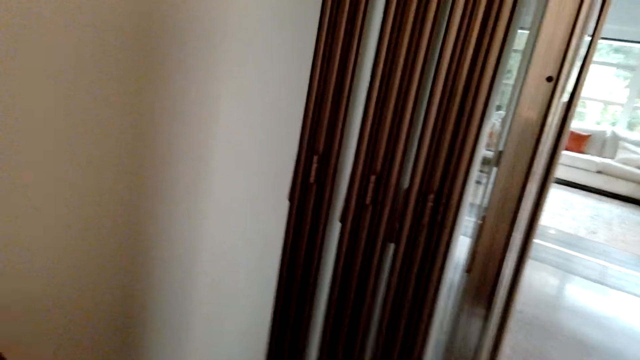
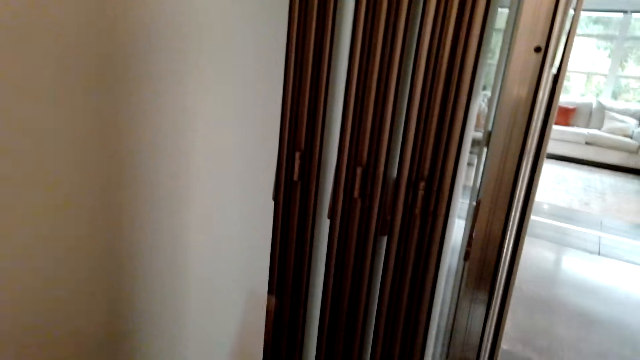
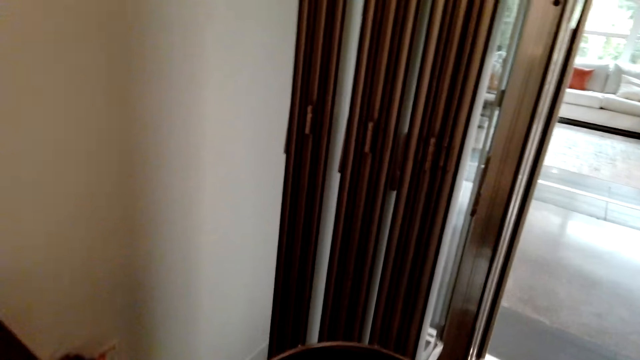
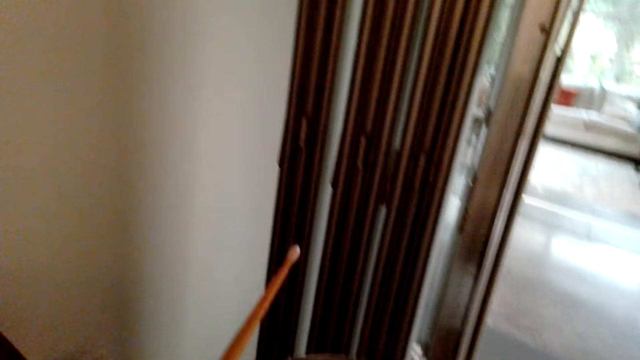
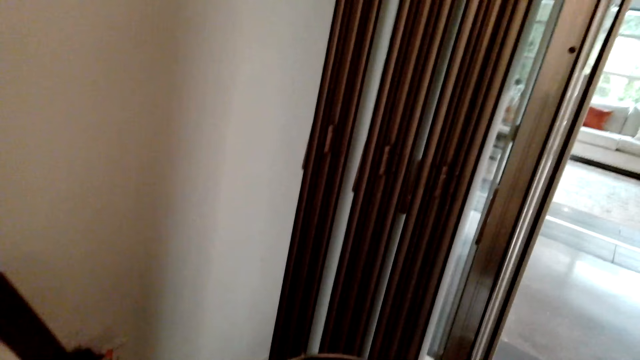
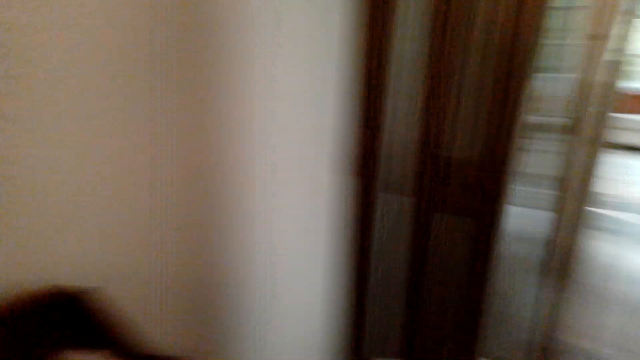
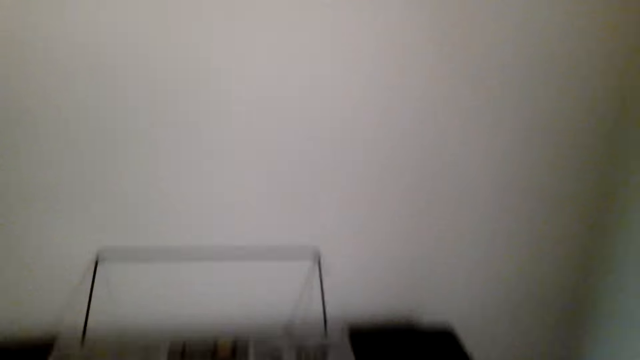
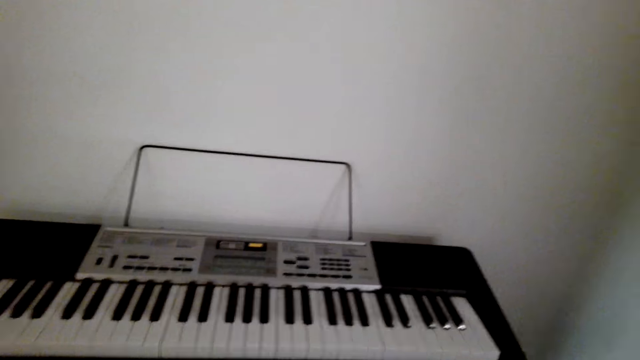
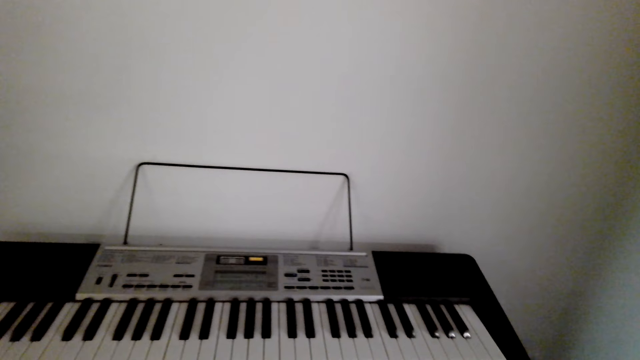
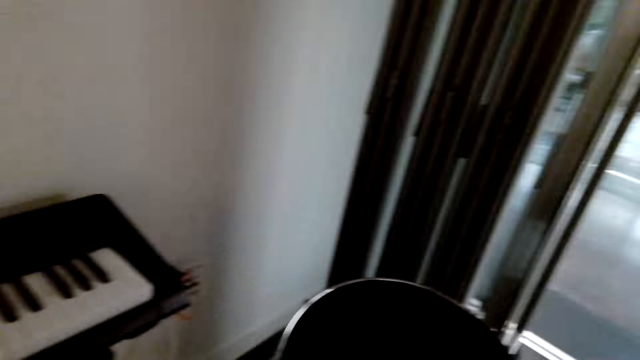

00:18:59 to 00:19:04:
The camera wearer drums with the drumming sticks.

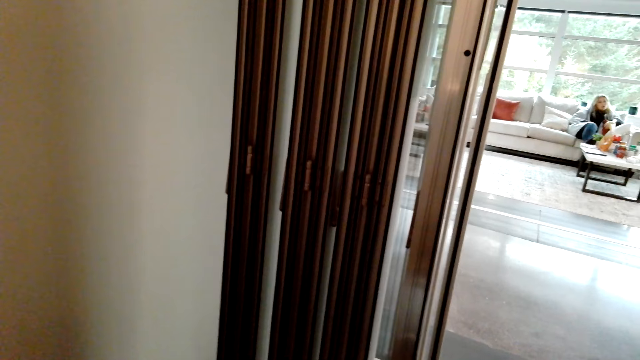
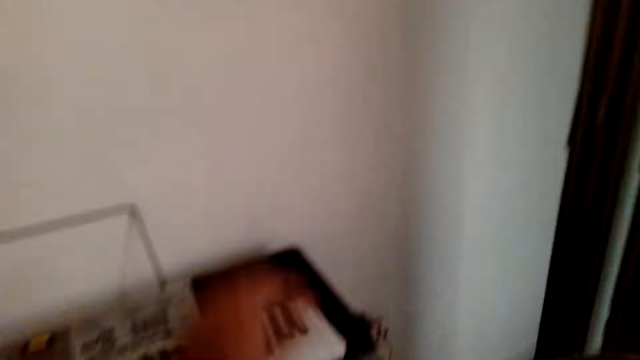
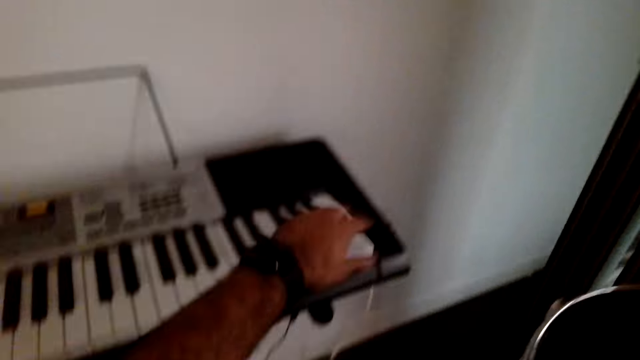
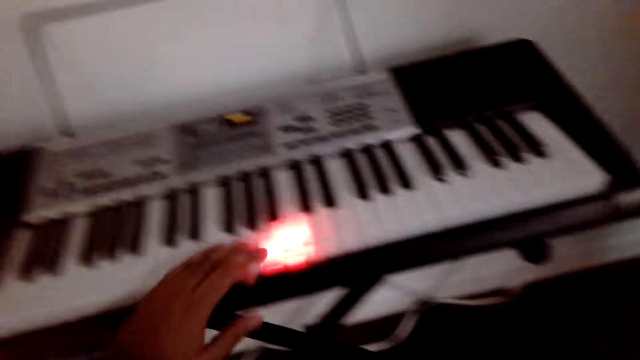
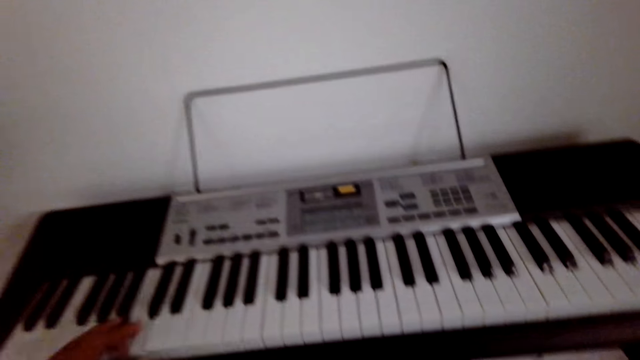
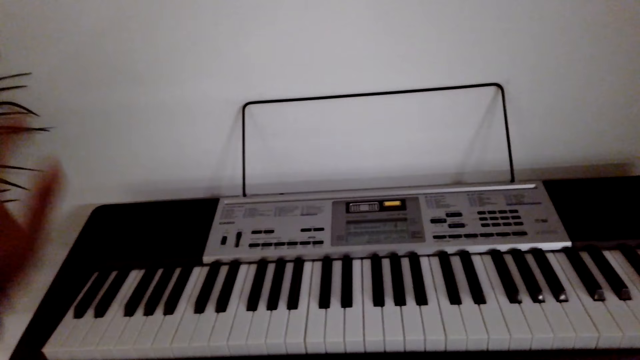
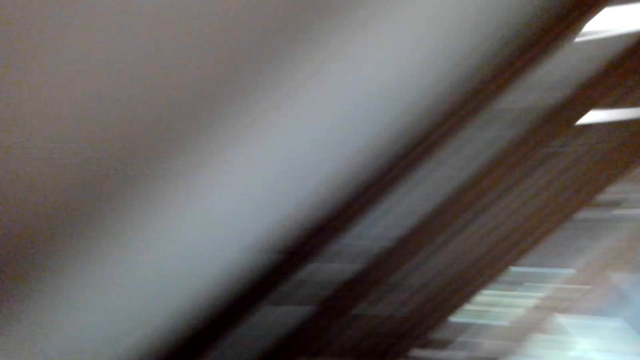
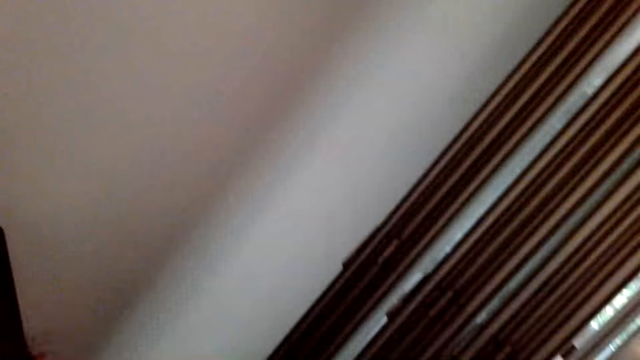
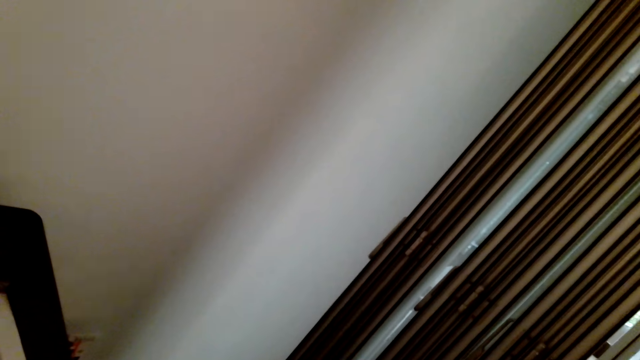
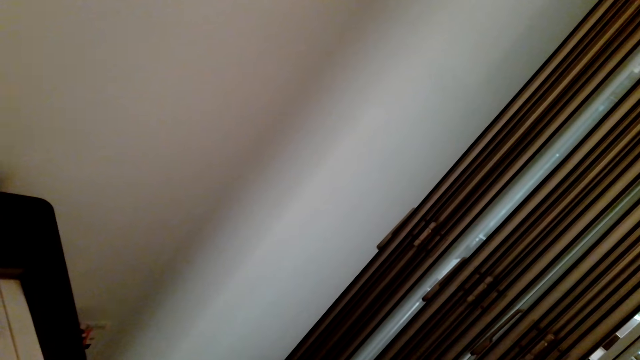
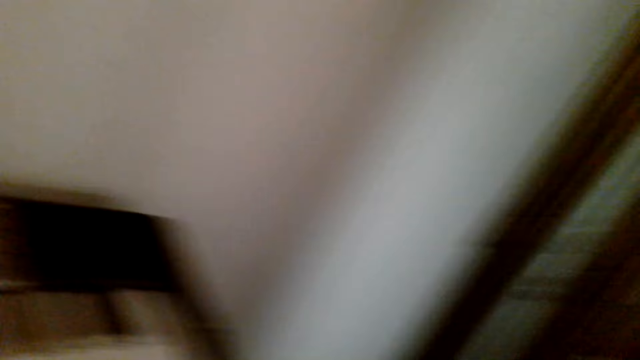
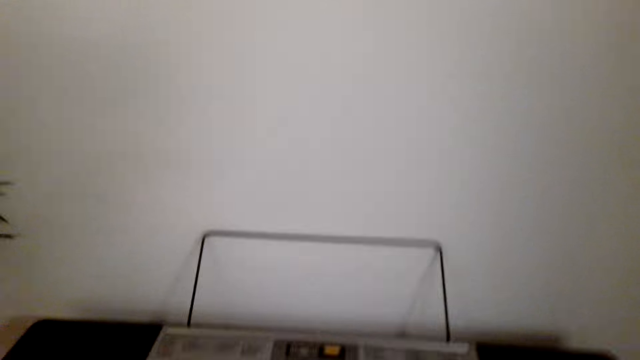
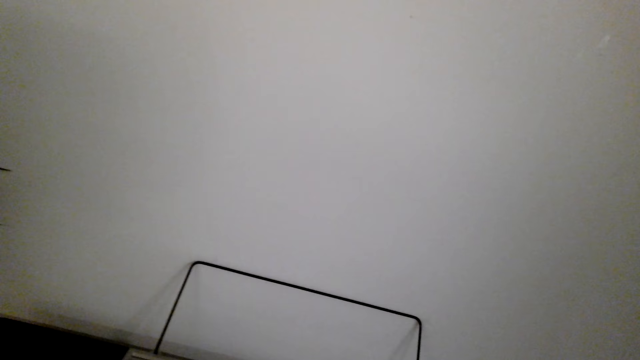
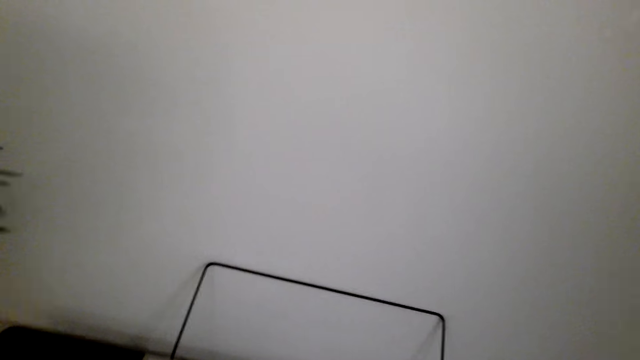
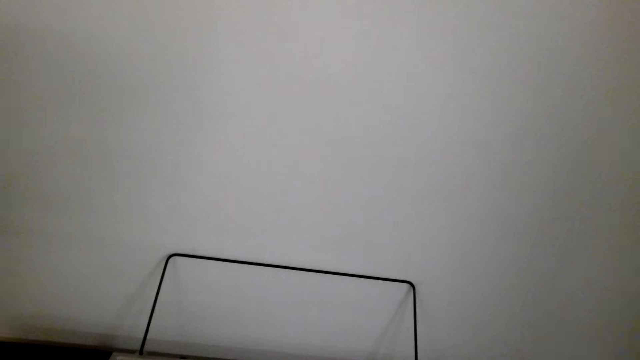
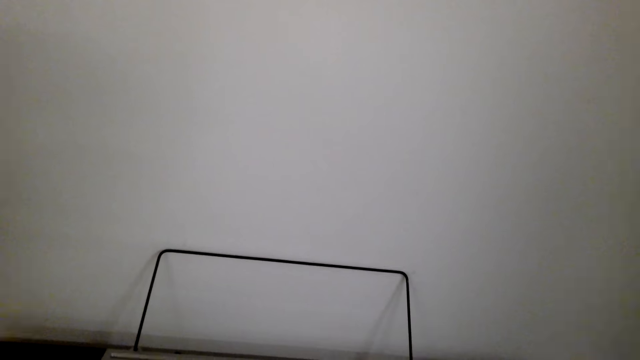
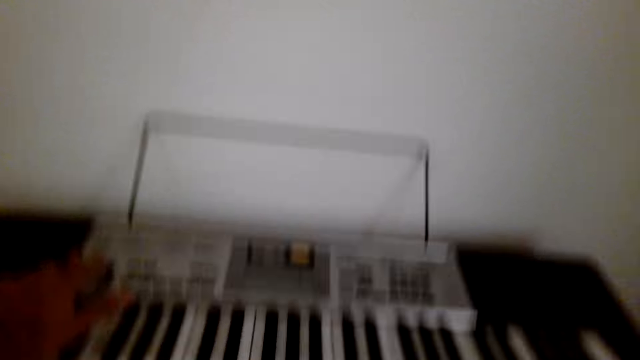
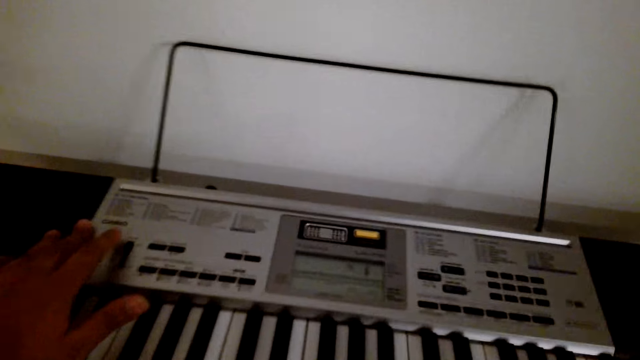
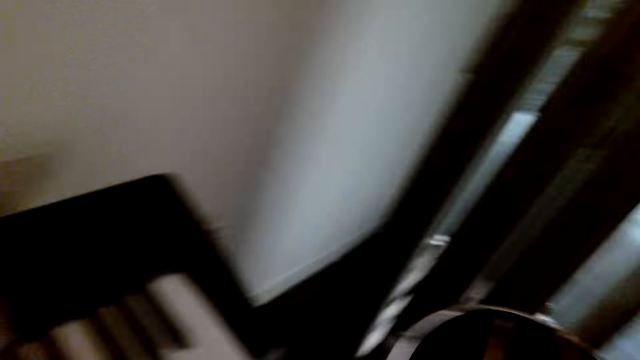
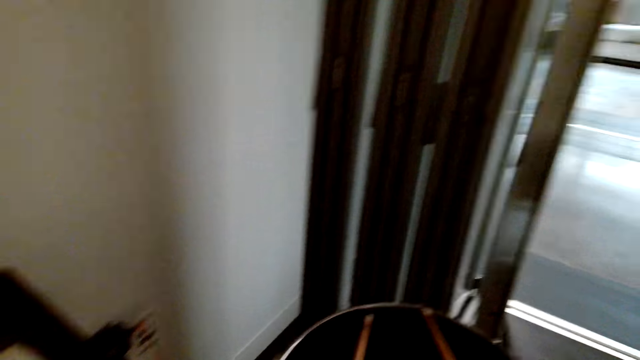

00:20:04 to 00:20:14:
The camera wearer presses keys on the piano. They look around.
